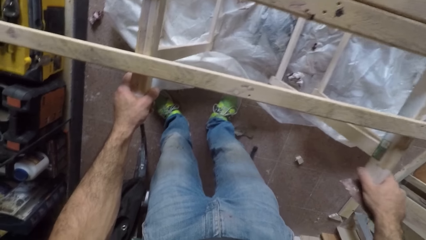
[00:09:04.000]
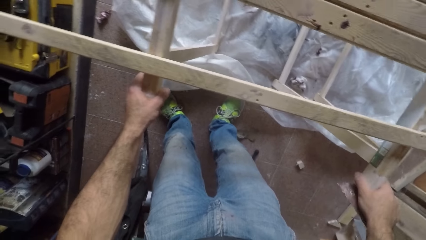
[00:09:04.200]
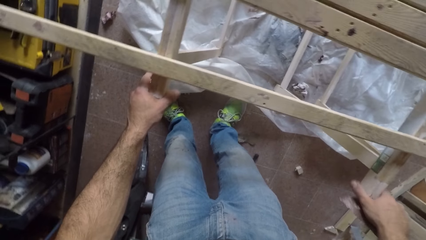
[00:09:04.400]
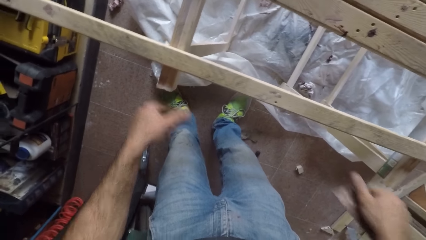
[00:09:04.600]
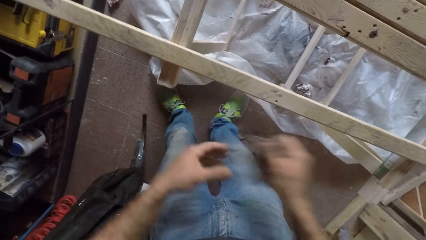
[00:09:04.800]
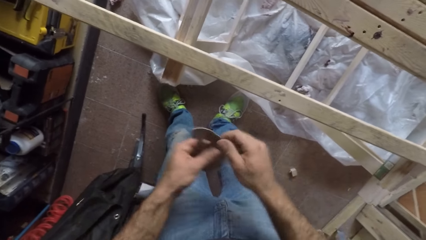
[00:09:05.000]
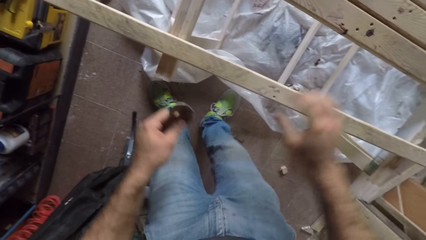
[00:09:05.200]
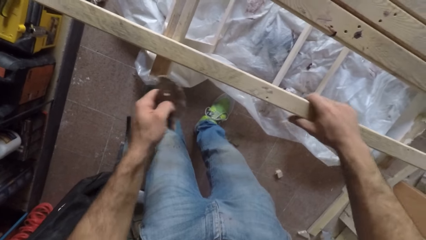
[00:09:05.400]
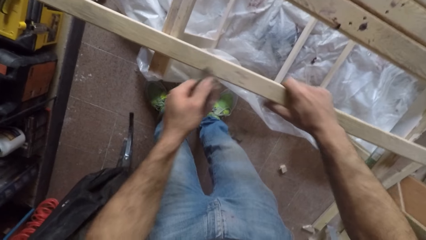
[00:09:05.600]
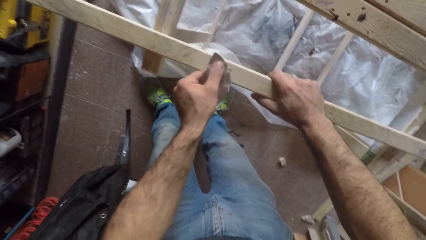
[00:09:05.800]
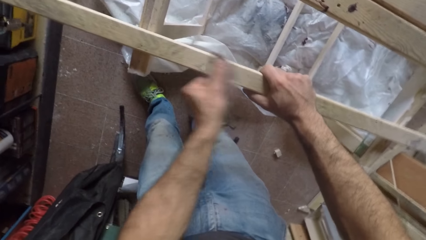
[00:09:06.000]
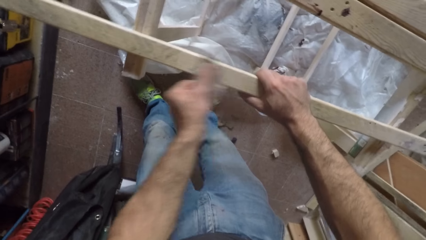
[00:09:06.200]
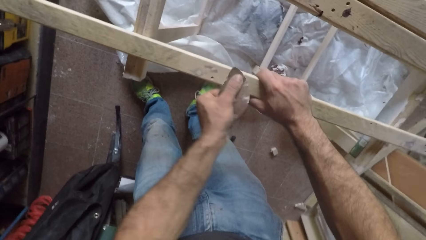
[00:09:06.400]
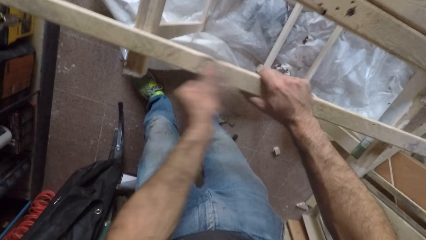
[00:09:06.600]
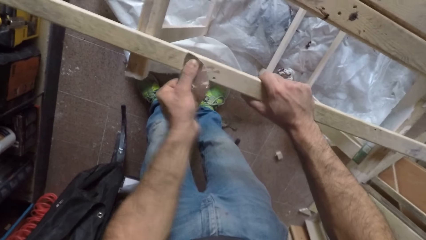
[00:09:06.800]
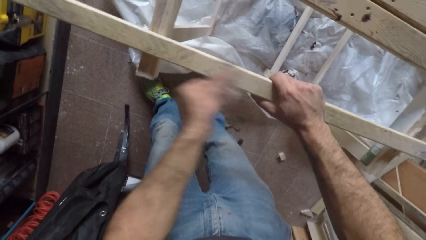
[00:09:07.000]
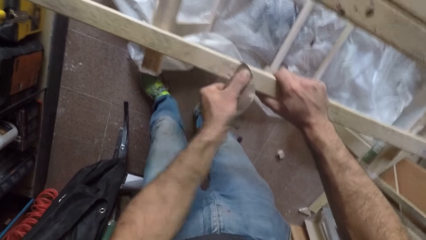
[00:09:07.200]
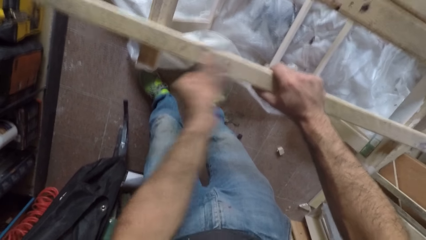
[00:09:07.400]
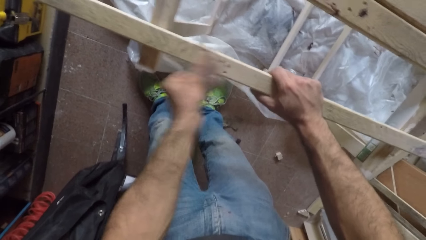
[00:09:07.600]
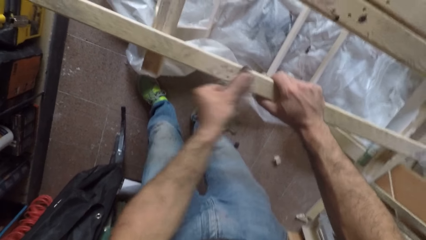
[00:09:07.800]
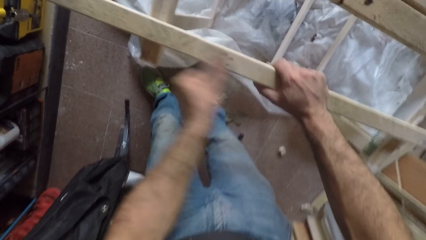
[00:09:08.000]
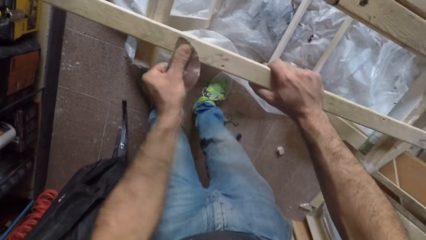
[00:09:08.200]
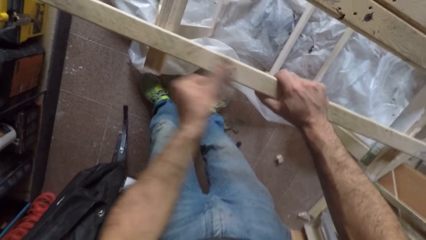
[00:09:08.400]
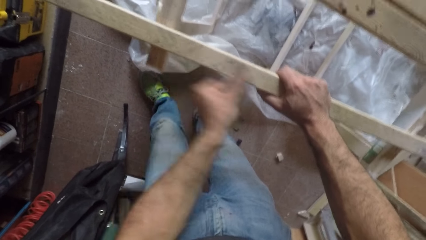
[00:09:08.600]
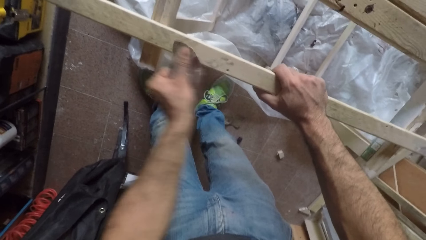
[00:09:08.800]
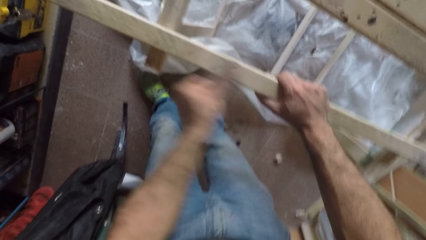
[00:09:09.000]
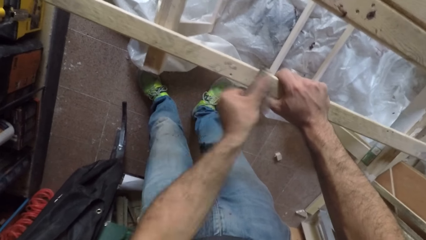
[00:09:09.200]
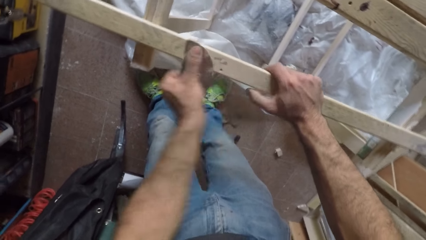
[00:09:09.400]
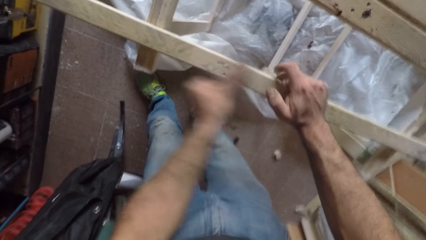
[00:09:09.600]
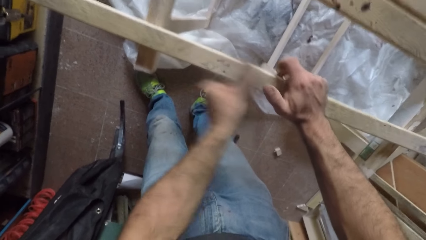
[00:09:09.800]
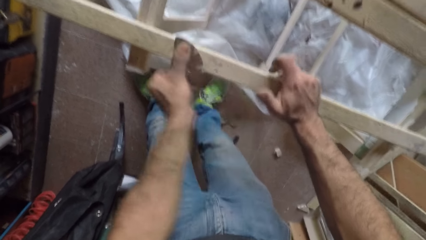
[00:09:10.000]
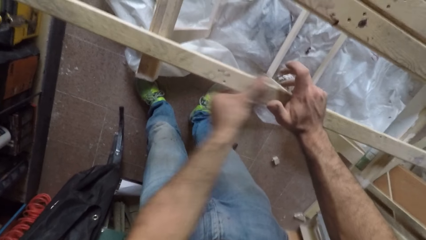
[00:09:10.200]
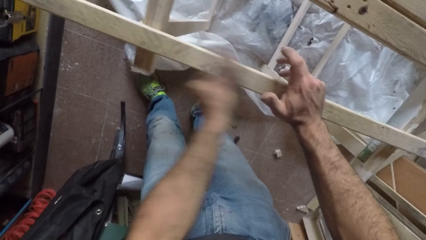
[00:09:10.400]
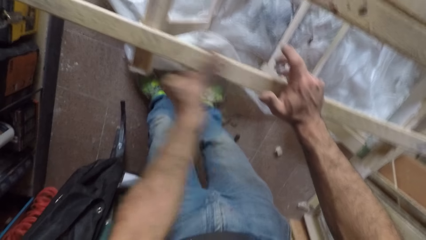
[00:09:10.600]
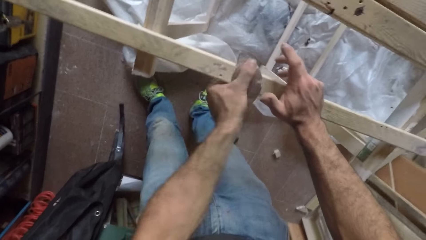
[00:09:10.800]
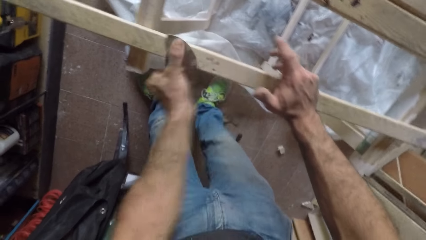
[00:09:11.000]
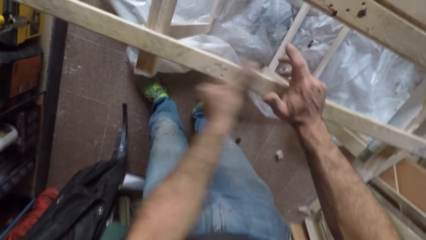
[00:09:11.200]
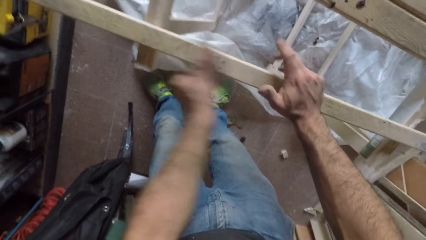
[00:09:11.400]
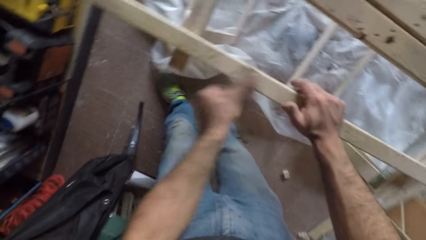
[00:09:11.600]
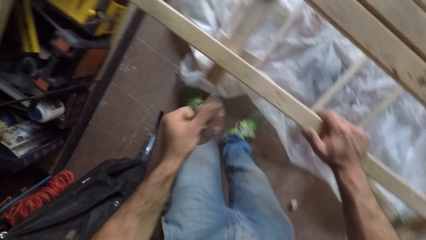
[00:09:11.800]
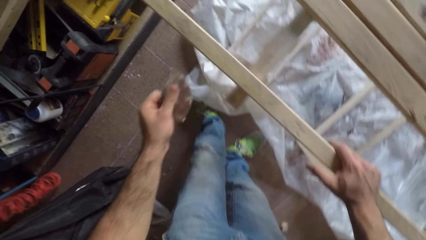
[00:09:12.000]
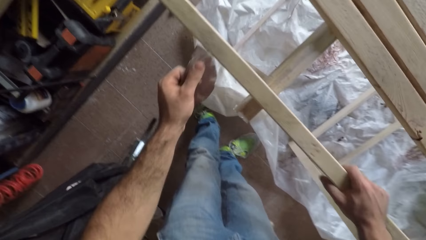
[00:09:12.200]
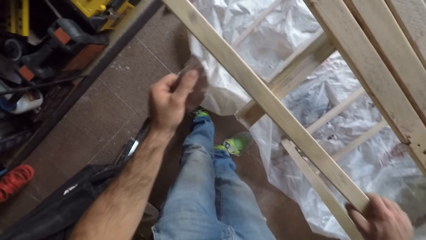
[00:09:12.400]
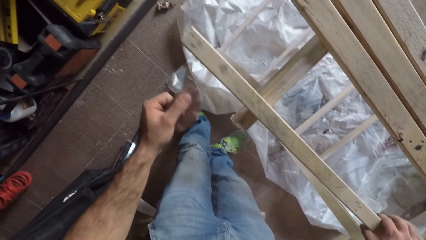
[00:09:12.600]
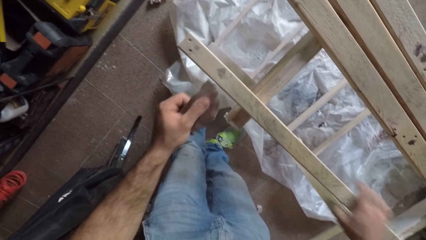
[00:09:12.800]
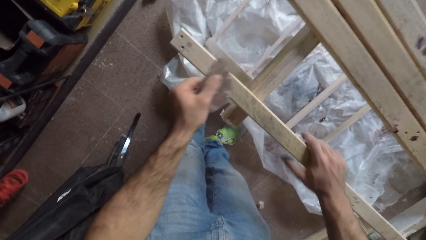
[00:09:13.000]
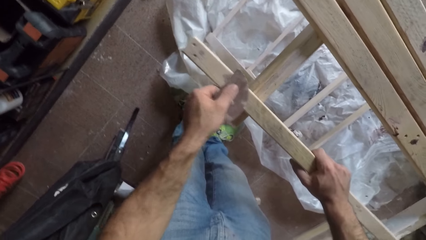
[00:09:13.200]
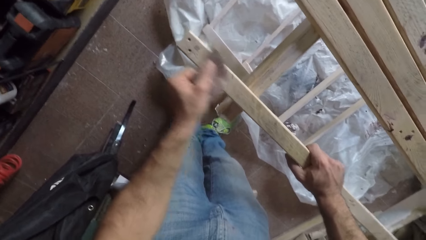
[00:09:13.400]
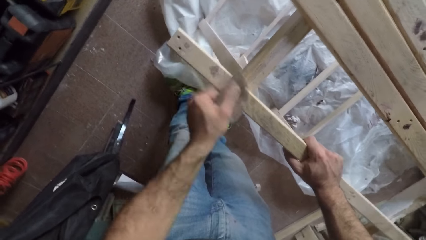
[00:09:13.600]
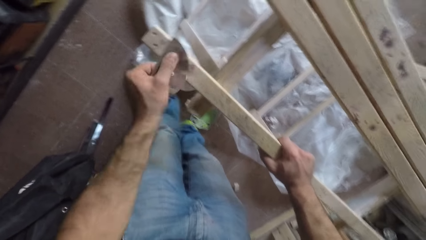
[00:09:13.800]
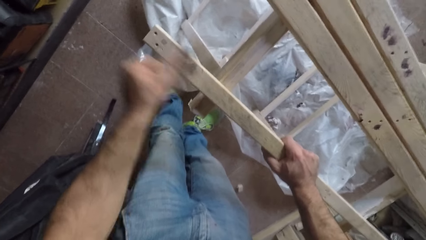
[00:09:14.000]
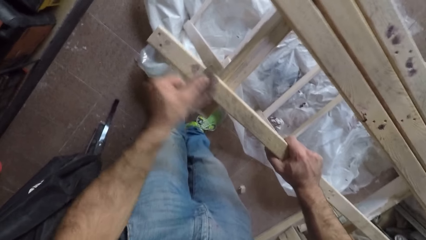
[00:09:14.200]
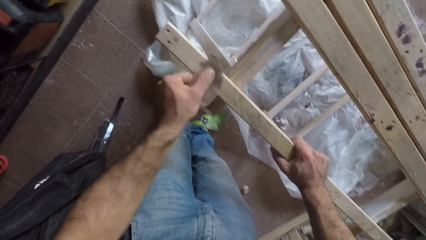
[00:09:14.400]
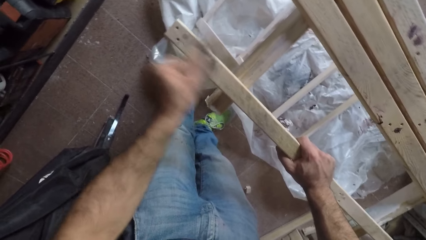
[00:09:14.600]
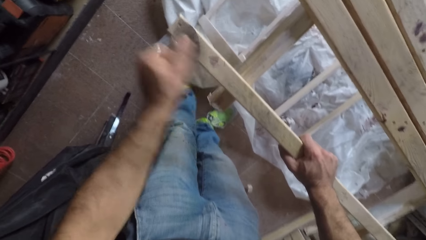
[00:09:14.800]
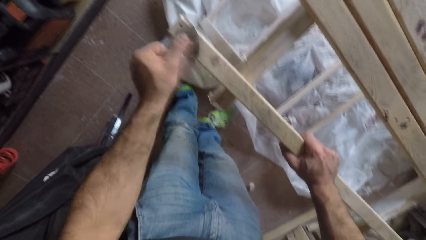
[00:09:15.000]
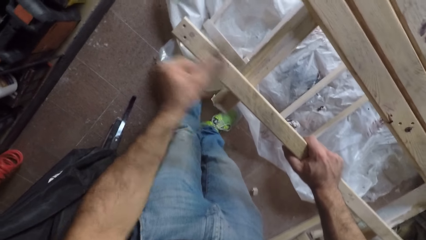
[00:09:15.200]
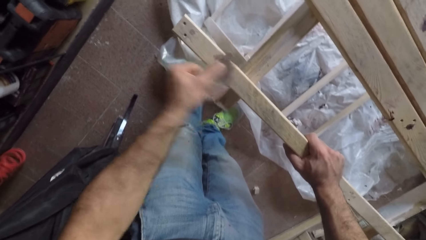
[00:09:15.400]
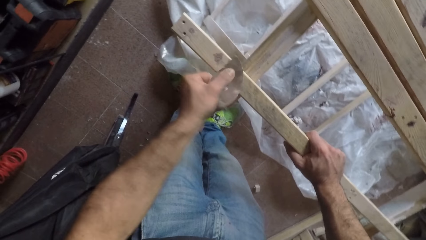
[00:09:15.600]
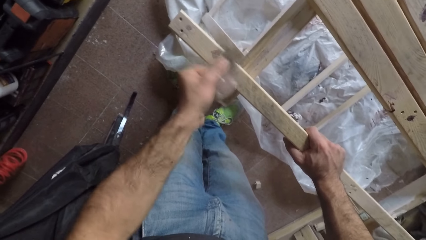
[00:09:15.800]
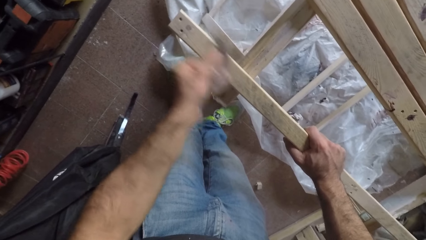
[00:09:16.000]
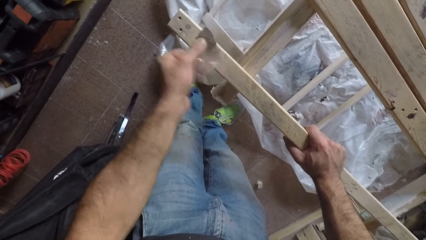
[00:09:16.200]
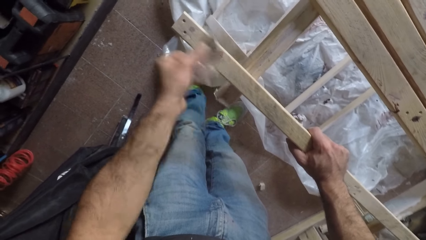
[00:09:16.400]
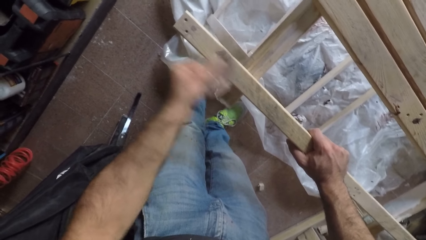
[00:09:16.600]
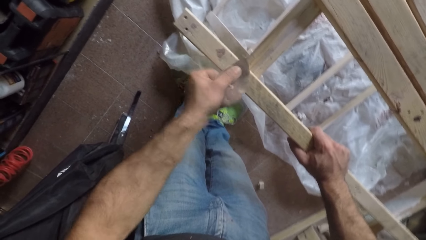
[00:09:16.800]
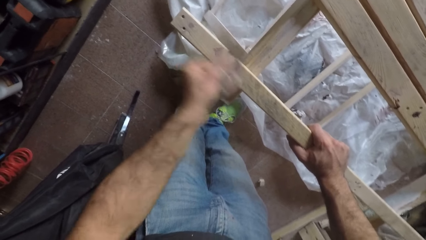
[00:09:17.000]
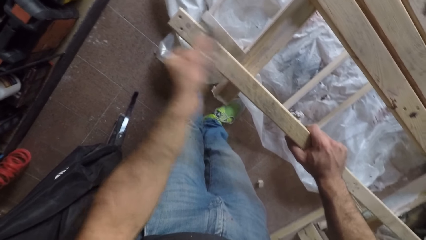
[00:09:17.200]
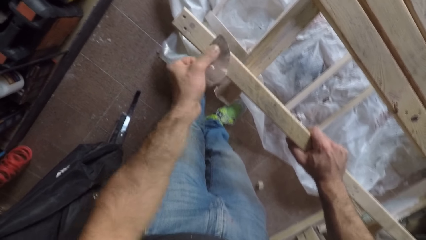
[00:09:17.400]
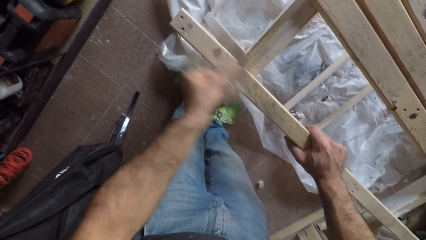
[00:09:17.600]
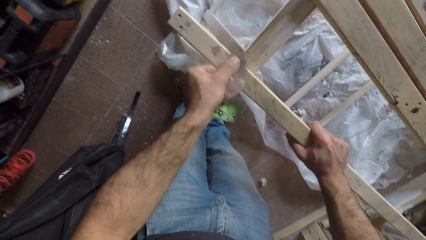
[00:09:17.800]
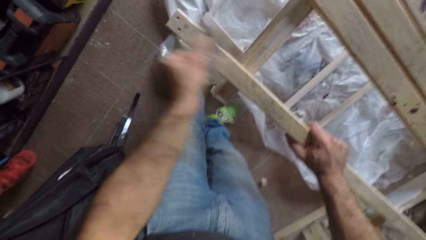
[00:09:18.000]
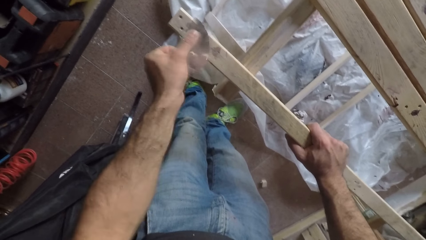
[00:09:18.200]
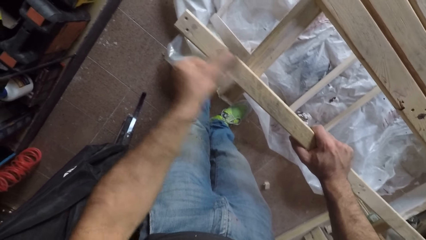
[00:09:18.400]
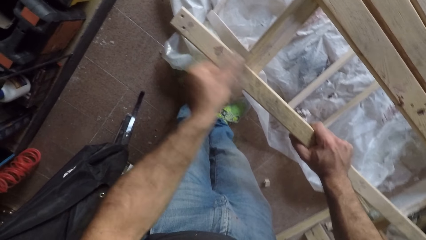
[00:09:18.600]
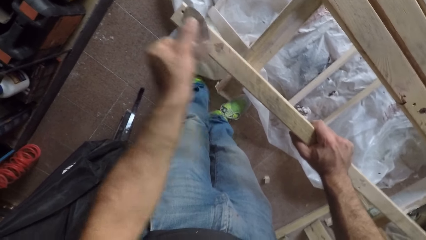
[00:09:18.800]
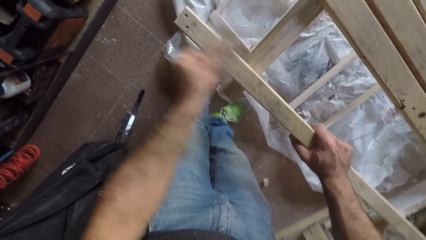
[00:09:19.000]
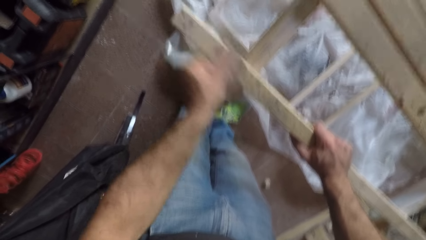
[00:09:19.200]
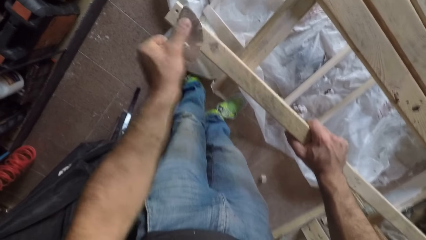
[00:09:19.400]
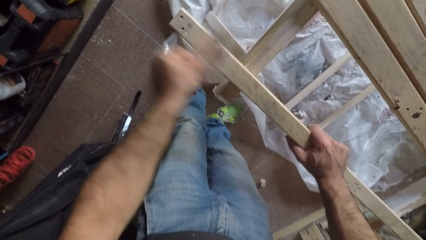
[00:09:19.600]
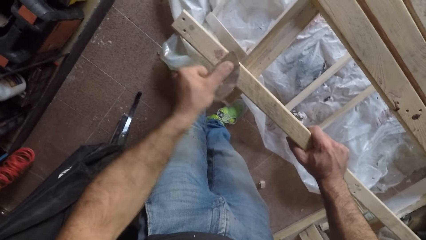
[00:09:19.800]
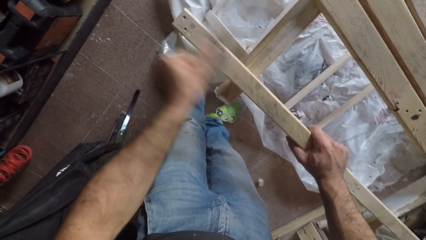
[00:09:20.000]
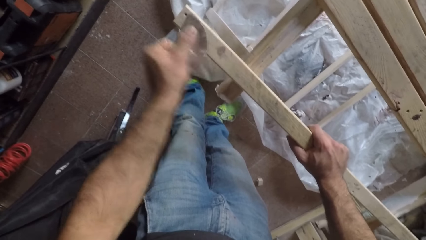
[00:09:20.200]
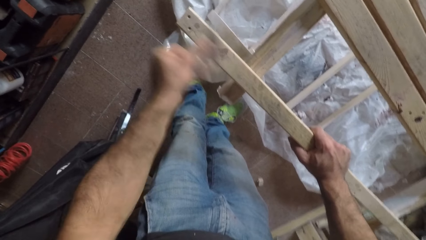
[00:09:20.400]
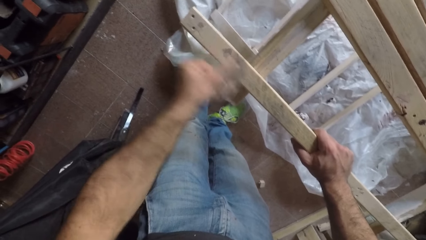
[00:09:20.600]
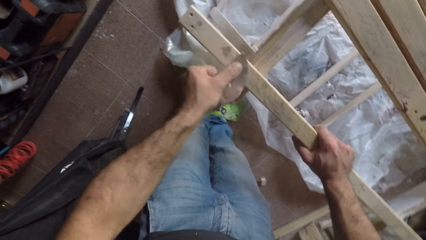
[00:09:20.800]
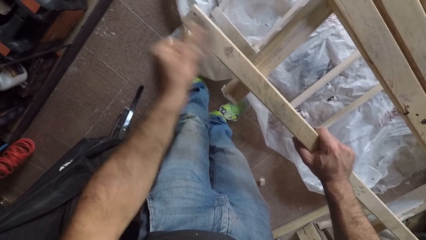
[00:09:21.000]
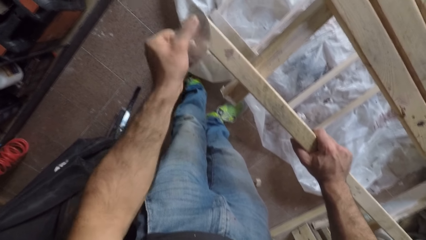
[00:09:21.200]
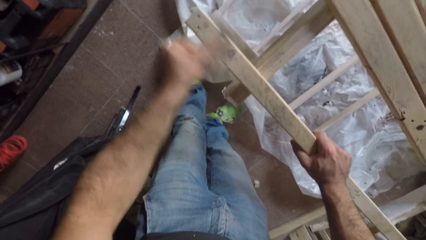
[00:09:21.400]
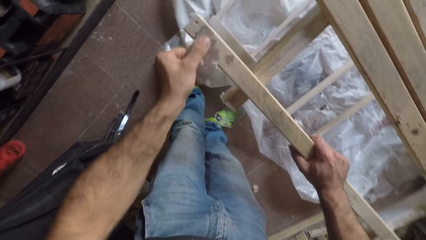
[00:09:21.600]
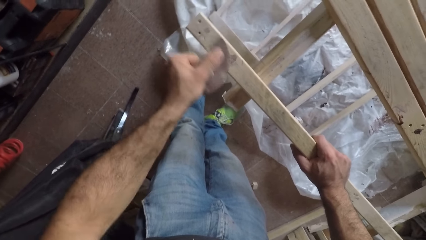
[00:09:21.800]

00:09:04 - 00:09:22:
The camera wearer passes the sandpaper from his right hand to his left hand. He holds the plank of wood with his right hand. He adjusts the plank of wood with his right hand. He rubs the sandpaper over the surface of the wood with his left hand. He removes the sandpaper from the wood. He adjusts the plank of wood with his right hand. He rubs the sandpaper over the surface of the wood with his left hand.
